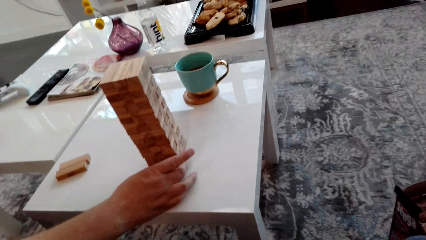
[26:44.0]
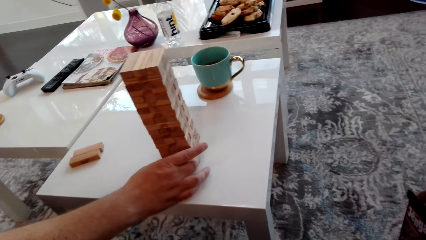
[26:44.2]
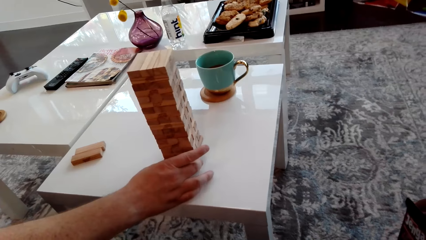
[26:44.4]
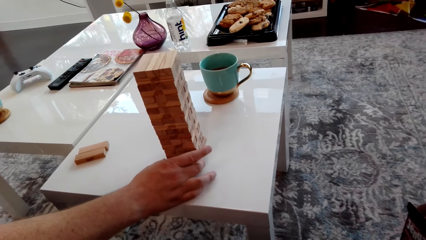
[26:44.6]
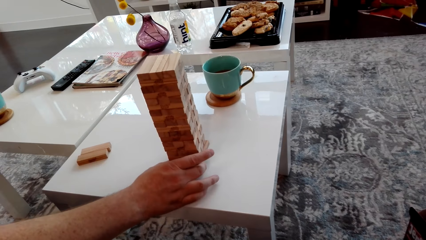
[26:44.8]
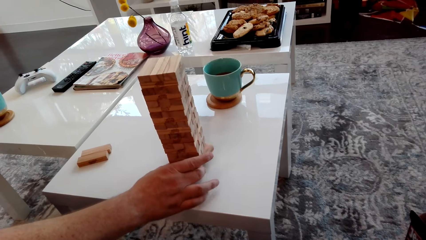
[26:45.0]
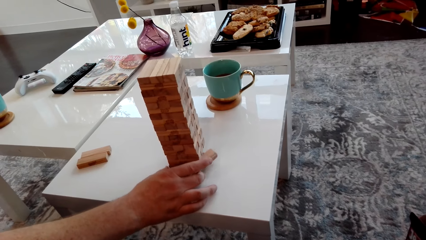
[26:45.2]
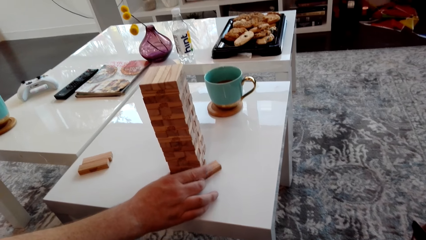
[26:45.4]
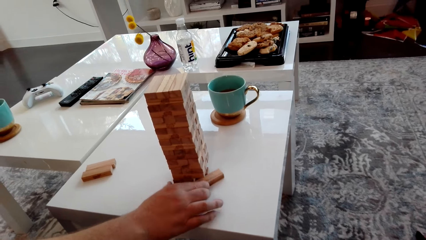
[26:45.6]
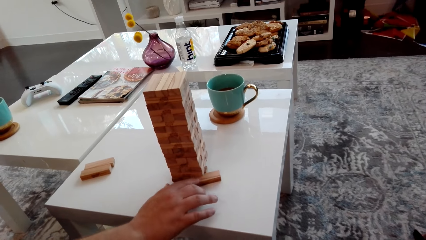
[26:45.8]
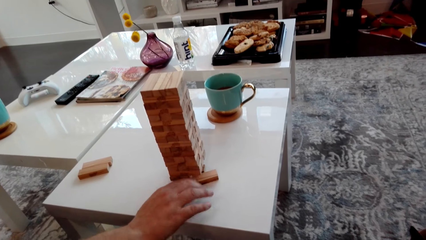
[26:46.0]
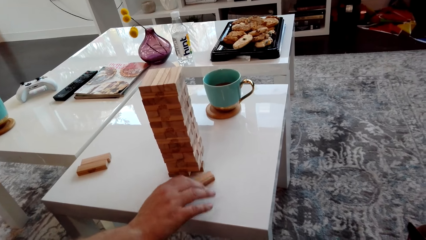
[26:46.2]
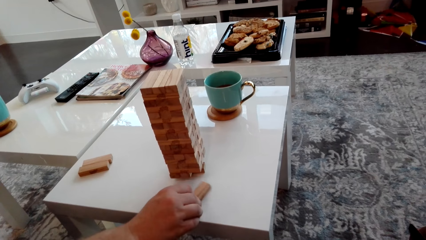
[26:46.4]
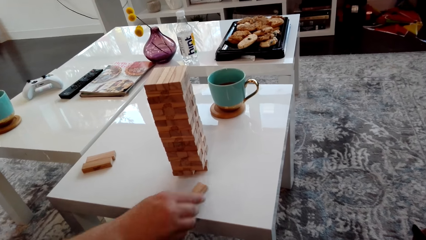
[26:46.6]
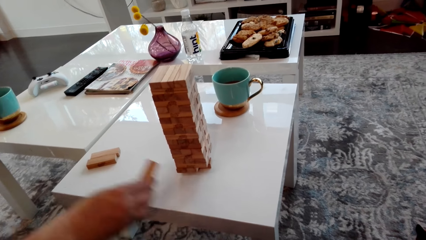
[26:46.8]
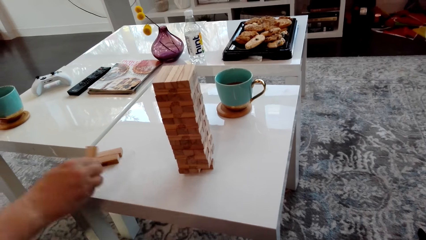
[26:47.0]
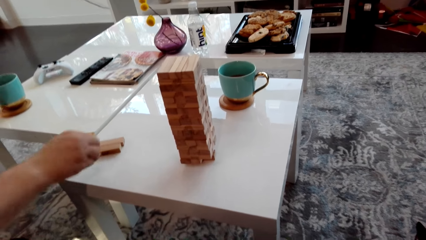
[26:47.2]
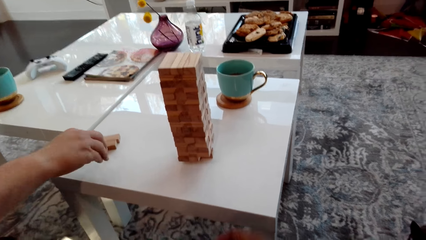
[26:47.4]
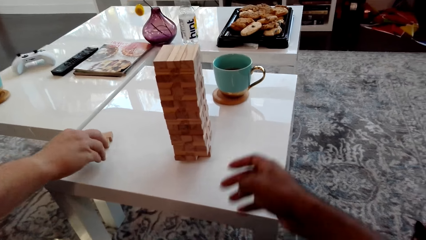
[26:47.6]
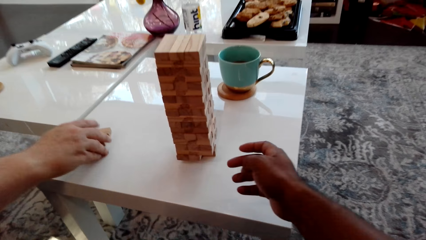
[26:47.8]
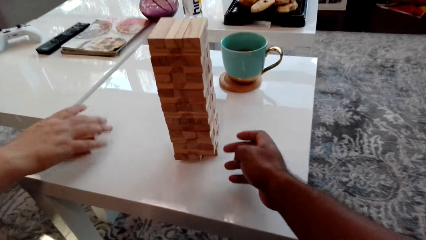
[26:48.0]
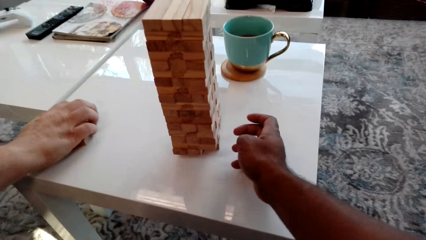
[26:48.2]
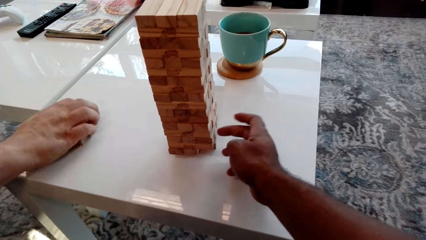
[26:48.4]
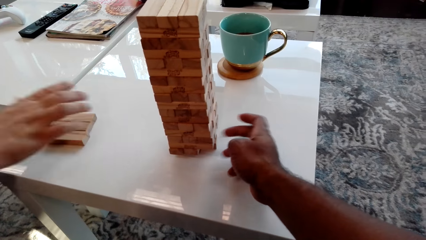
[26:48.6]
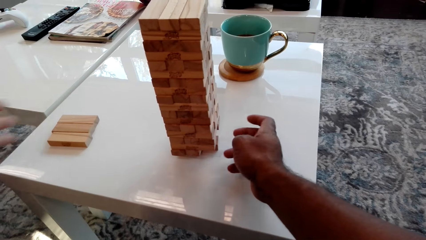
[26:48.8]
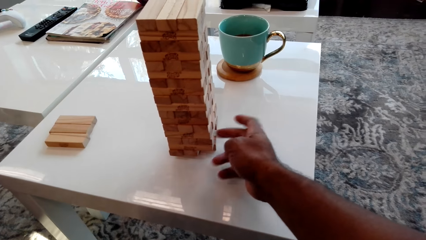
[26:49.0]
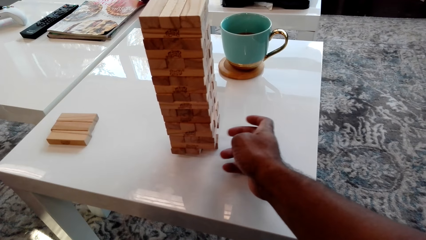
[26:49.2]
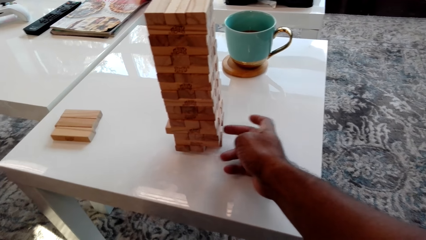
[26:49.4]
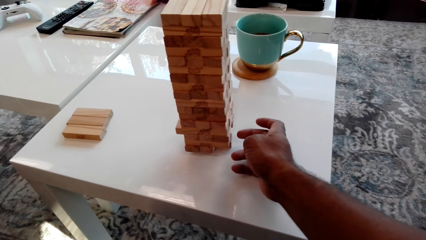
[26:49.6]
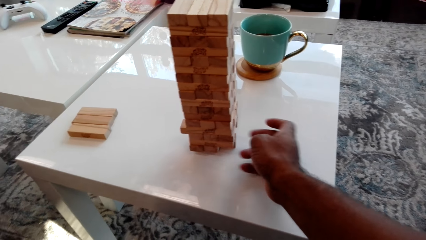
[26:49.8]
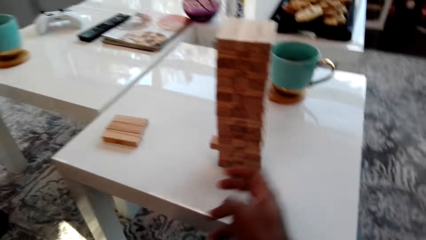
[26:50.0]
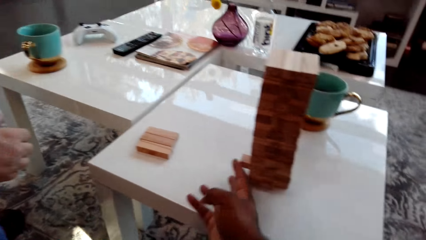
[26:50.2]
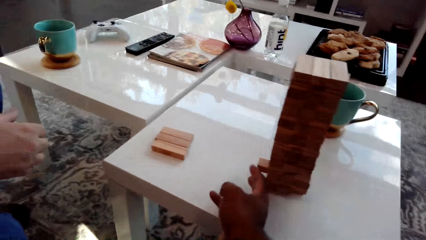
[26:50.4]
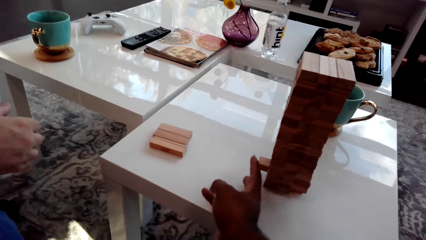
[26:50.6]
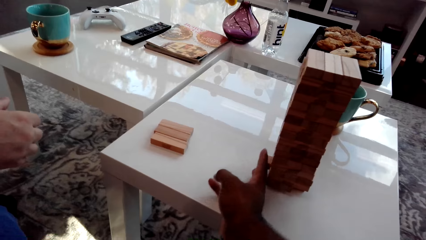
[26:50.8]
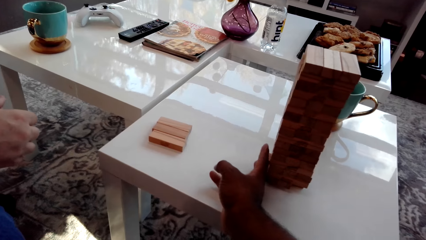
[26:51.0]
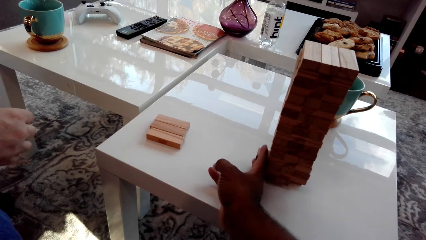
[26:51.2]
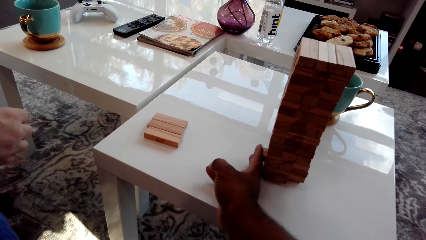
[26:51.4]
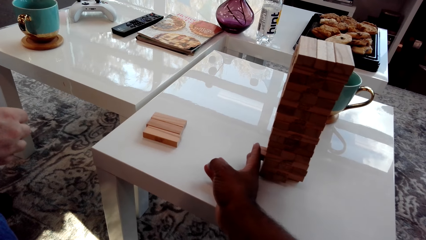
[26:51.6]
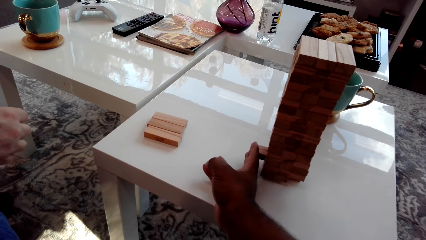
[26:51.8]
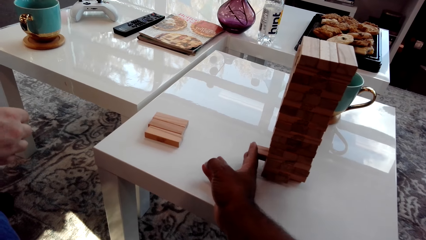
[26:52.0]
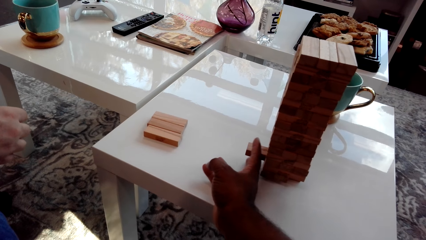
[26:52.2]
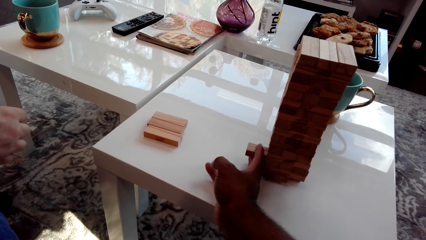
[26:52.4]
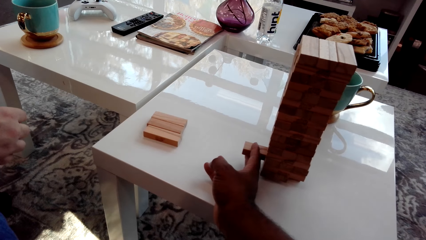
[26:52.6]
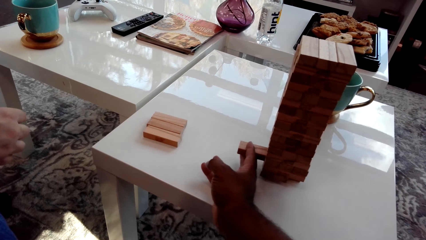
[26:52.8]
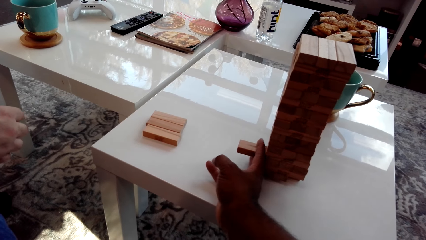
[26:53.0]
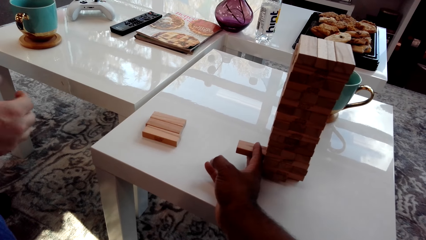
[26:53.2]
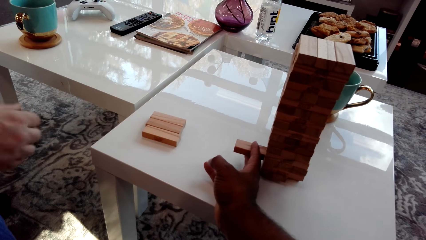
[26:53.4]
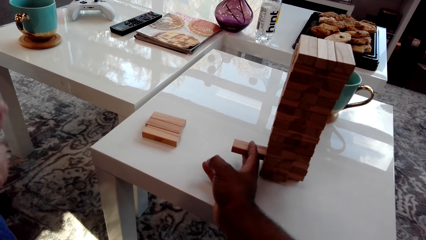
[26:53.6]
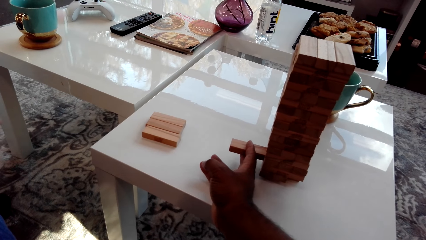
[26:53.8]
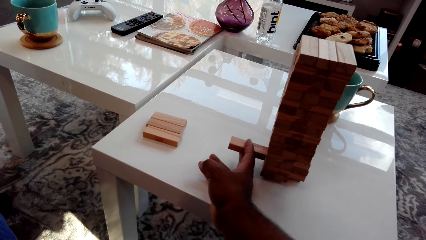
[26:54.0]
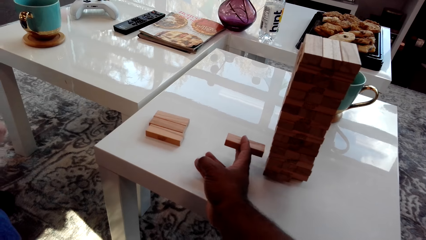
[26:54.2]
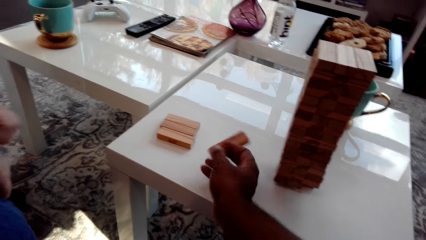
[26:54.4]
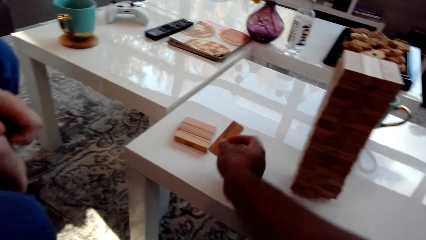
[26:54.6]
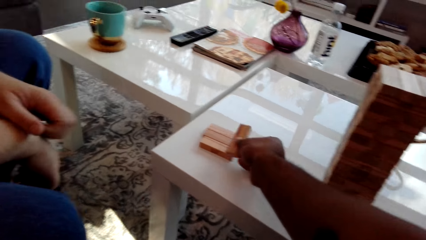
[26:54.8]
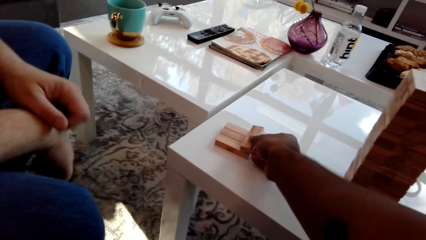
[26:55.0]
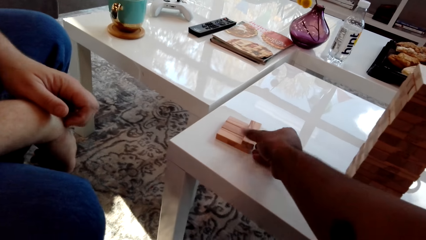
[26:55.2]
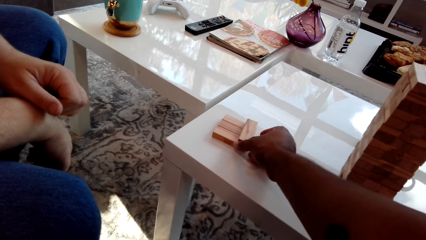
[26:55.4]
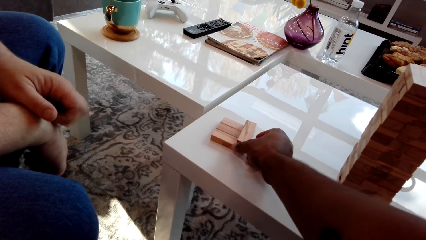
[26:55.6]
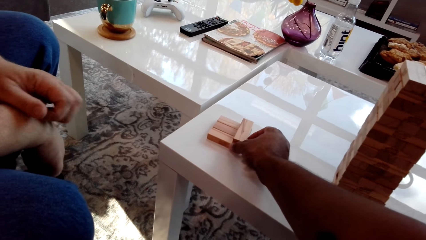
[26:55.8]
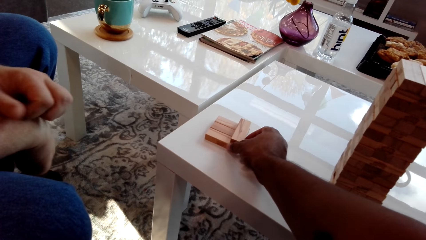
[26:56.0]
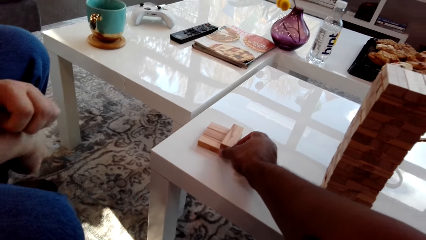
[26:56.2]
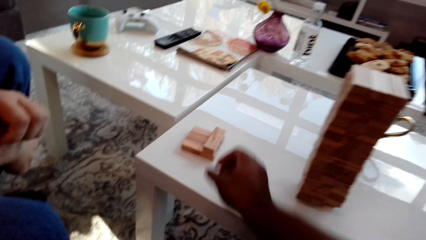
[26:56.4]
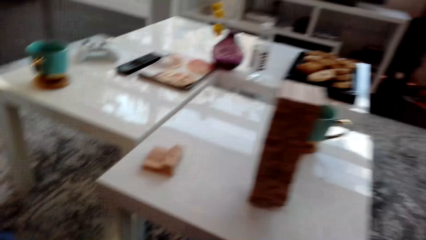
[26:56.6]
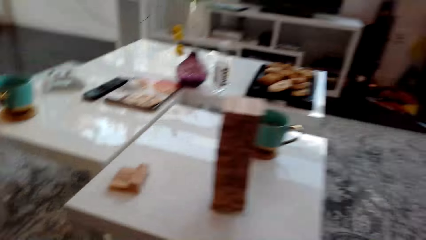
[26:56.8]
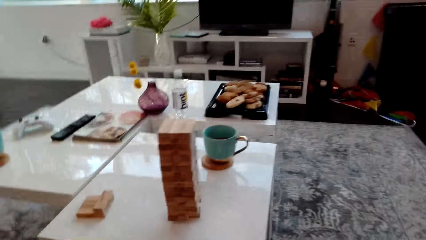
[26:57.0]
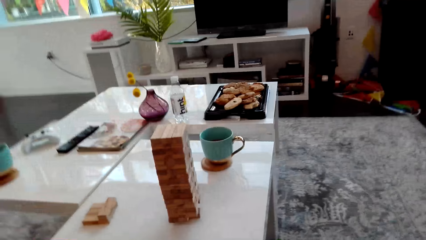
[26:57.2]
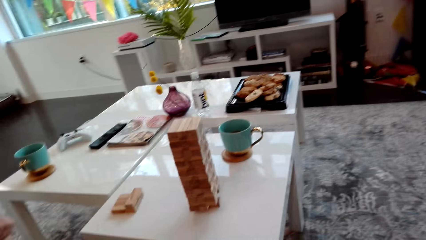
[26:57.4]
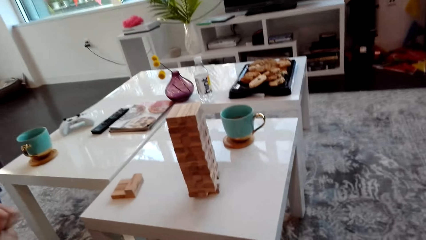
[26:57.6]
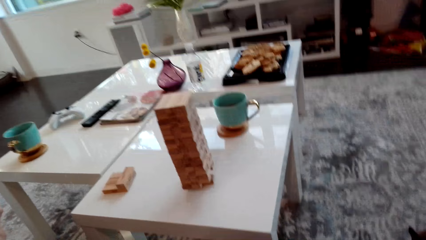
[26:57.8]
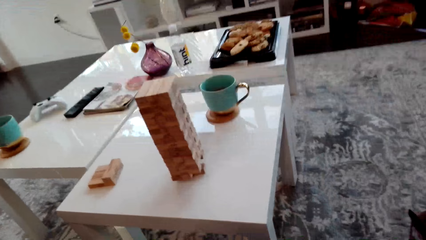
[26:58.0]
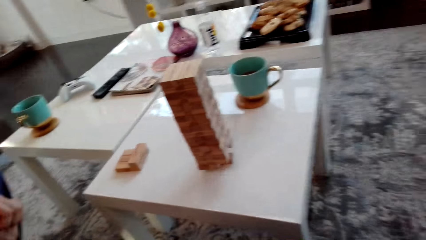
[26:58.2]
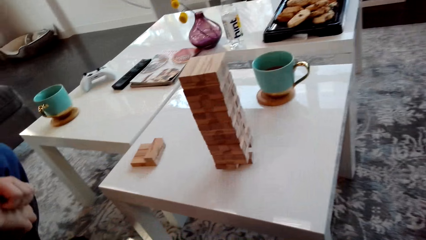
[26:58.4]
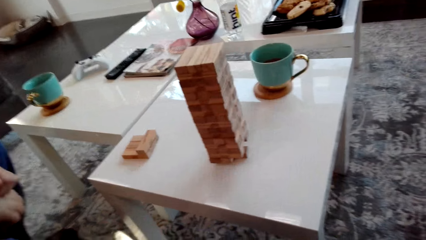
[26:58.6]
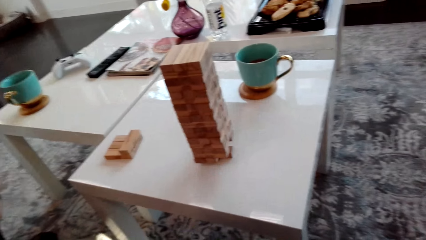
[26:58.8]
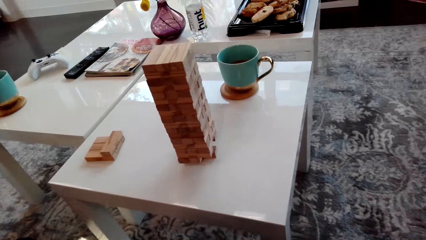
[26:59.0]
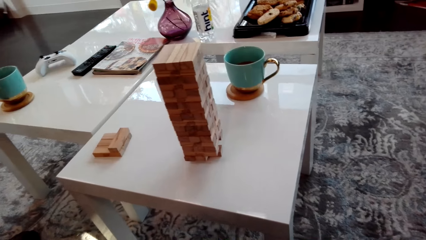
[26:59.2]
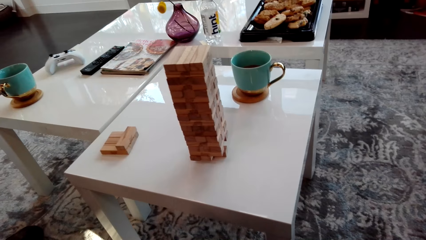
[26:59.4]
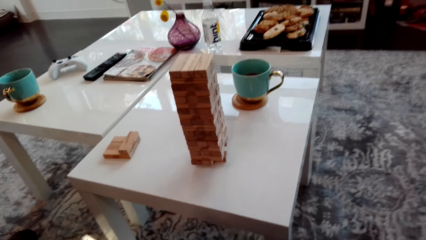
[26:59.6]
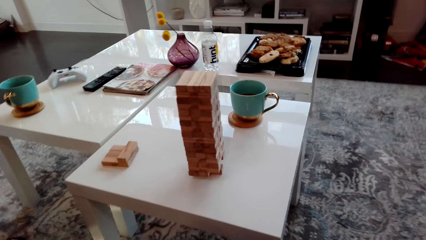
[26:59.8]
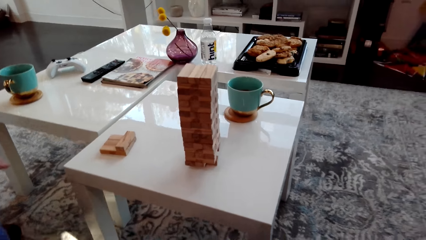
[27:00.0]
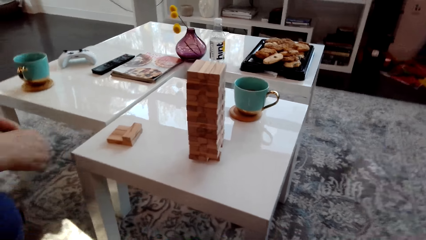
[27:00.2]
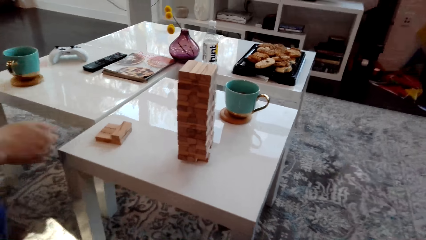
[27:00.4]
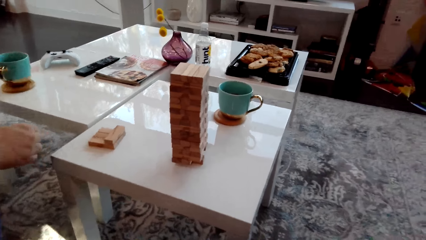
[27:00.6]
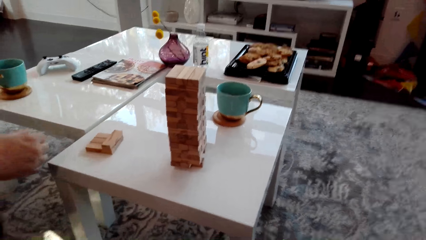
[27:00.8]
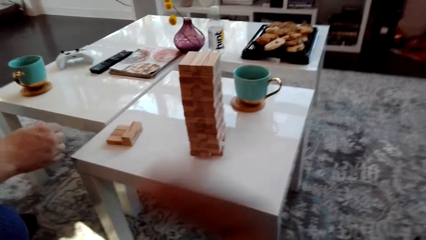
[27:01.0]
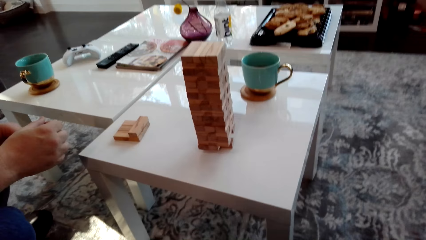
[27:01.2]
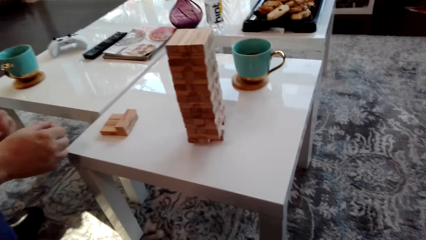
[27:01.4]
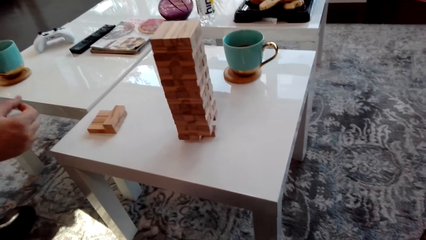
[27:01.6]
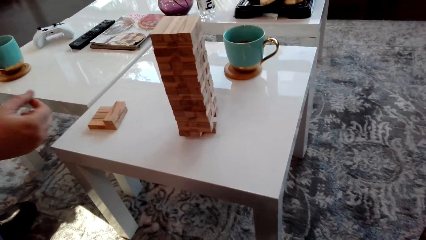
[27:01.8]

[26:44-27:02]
A man removes a wooden block from the tower. The man places the wooden block on the table. The man arranges the block. The camera wearer stretches a hand. They push a wooden block from the tower. They pull the wooden block from the tower. They put the wooden block on the table. They arrange the block. The man scratches his arm. The camera wearer looks at the blocks. They raise a hand.
